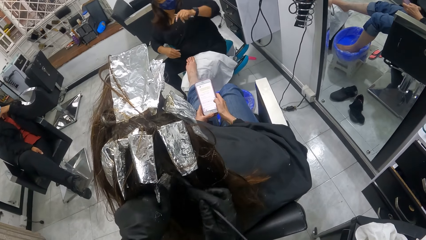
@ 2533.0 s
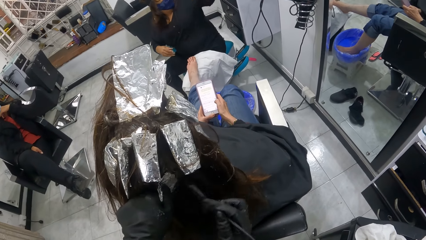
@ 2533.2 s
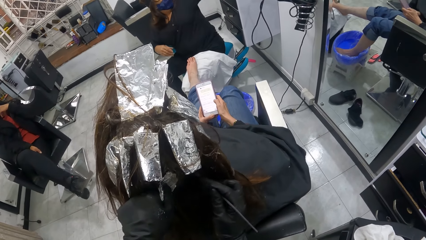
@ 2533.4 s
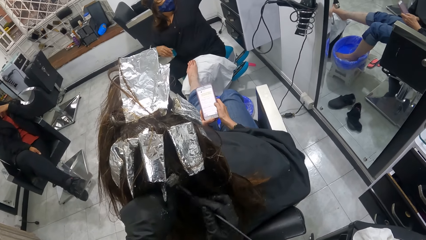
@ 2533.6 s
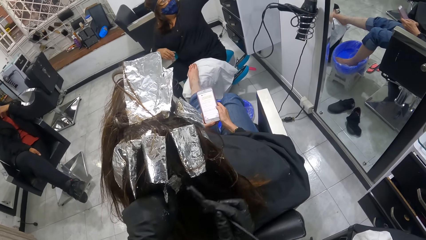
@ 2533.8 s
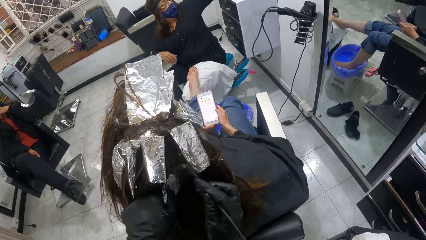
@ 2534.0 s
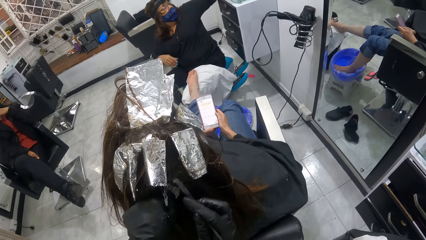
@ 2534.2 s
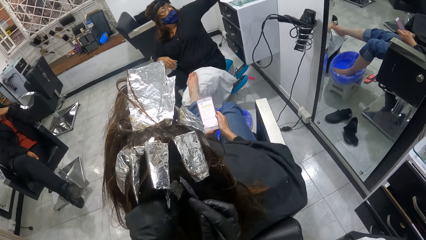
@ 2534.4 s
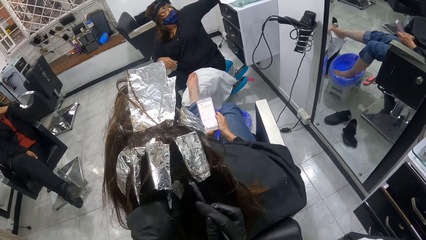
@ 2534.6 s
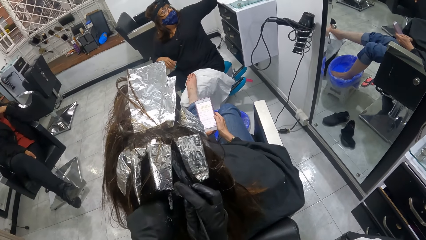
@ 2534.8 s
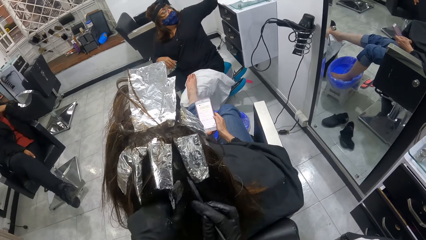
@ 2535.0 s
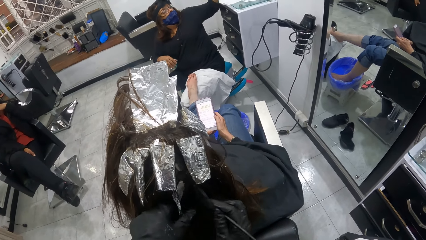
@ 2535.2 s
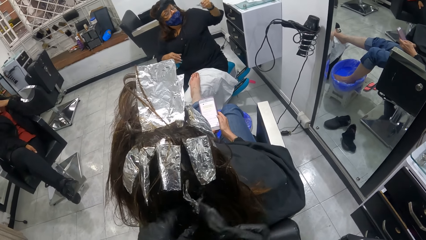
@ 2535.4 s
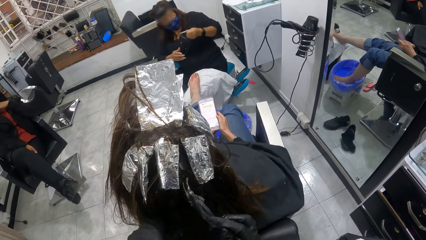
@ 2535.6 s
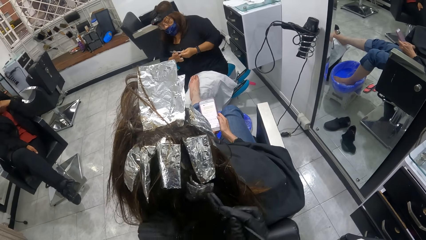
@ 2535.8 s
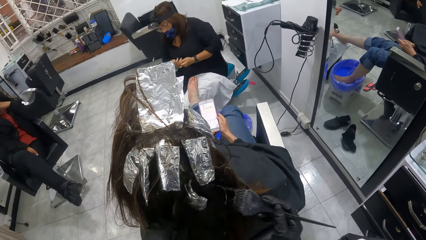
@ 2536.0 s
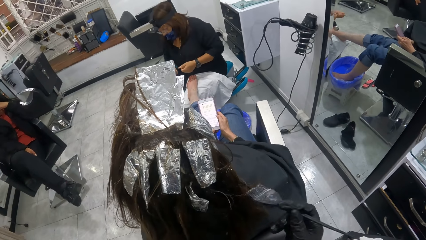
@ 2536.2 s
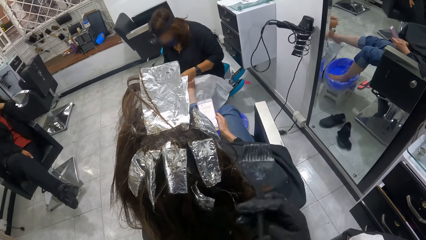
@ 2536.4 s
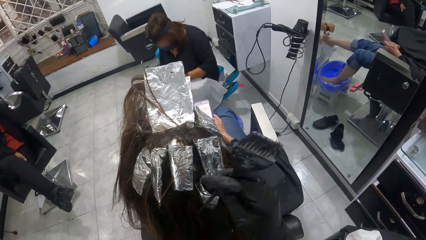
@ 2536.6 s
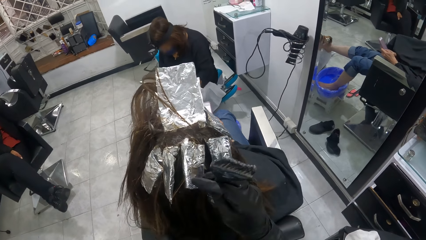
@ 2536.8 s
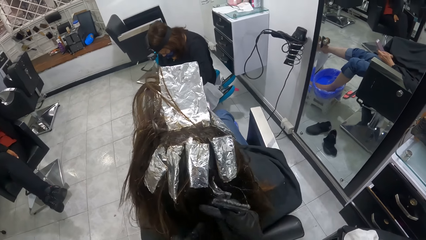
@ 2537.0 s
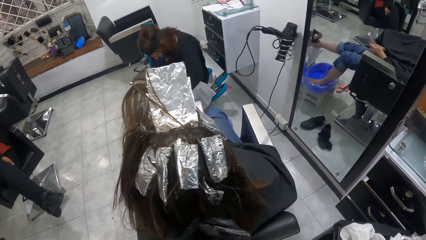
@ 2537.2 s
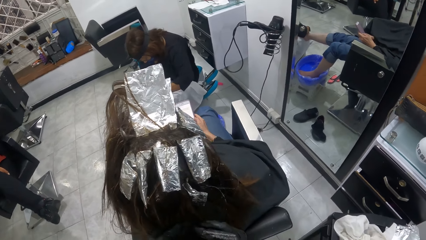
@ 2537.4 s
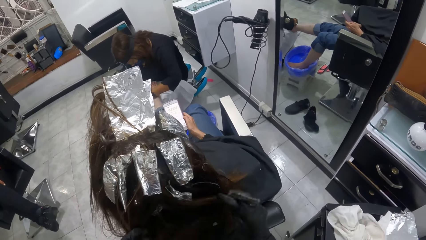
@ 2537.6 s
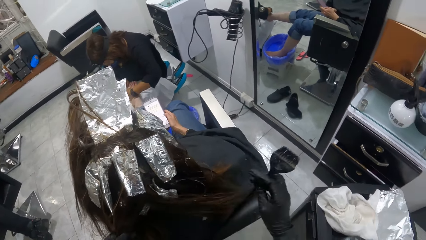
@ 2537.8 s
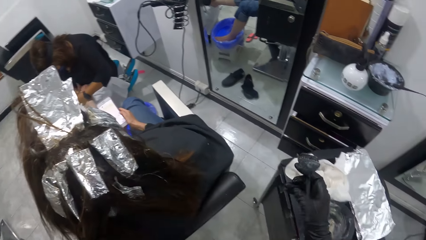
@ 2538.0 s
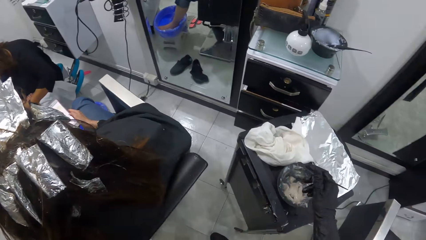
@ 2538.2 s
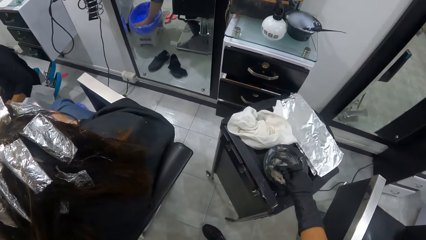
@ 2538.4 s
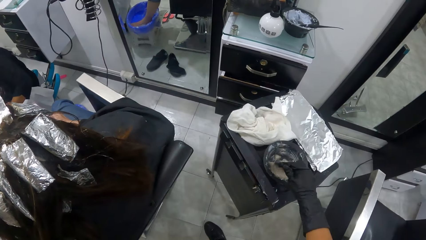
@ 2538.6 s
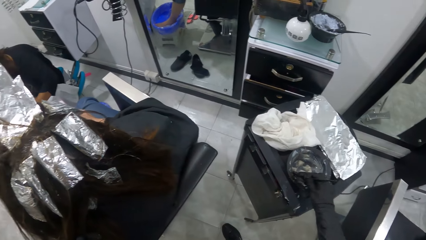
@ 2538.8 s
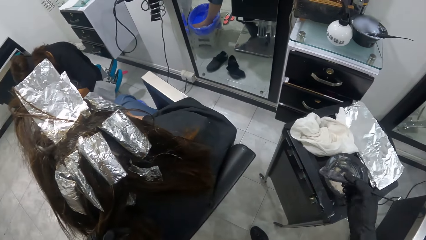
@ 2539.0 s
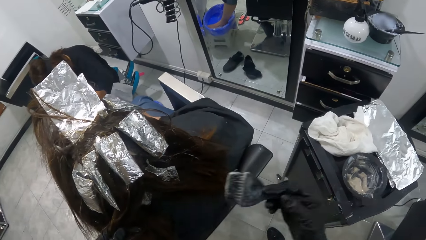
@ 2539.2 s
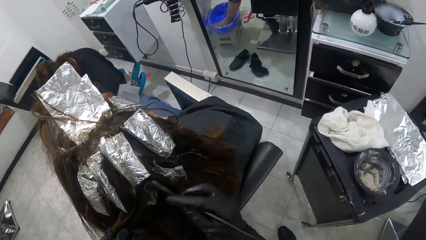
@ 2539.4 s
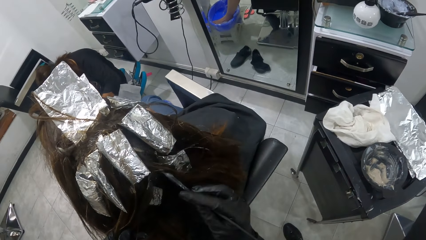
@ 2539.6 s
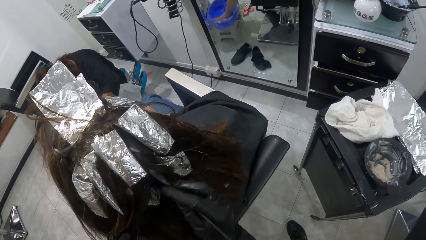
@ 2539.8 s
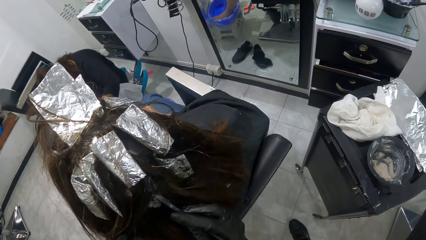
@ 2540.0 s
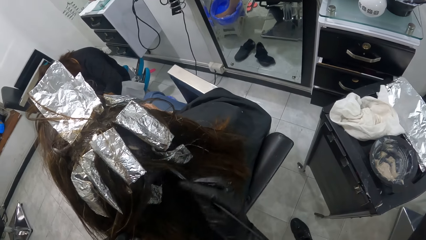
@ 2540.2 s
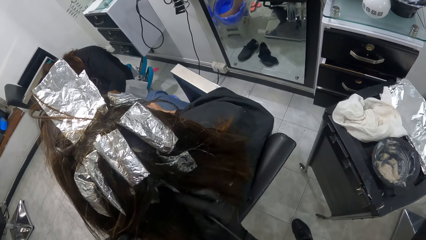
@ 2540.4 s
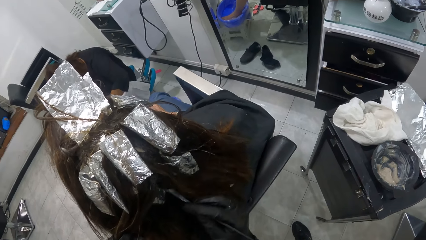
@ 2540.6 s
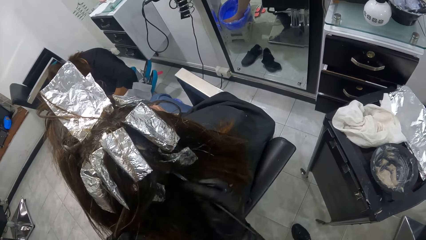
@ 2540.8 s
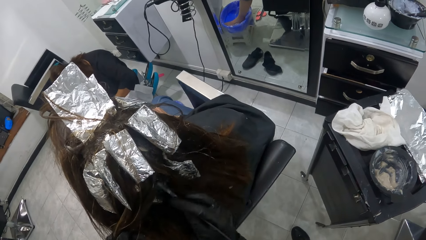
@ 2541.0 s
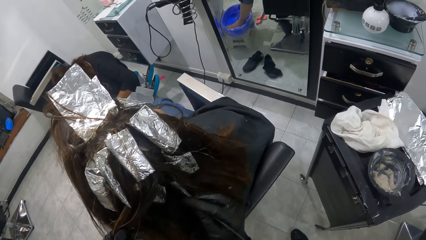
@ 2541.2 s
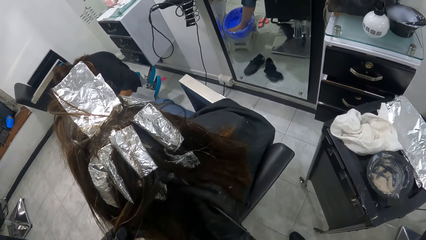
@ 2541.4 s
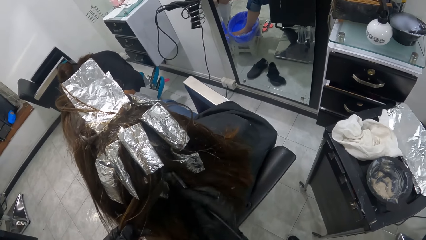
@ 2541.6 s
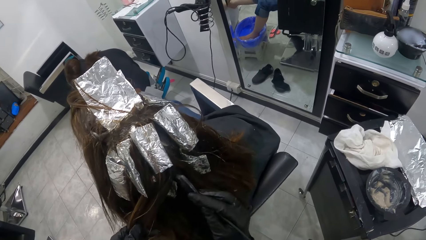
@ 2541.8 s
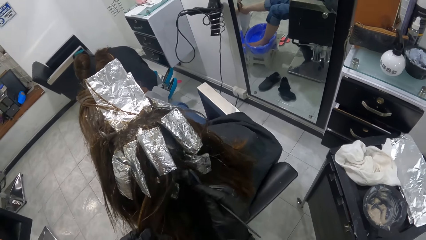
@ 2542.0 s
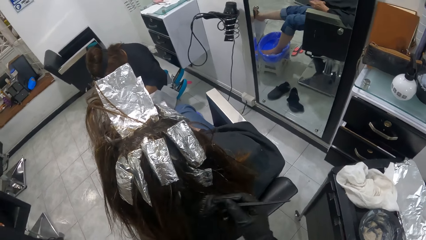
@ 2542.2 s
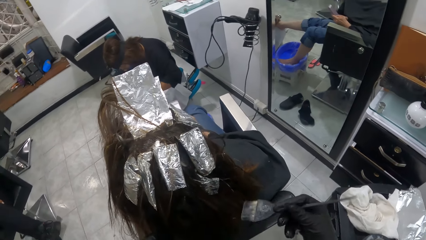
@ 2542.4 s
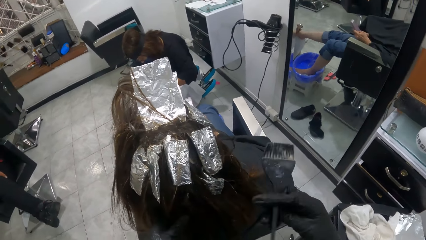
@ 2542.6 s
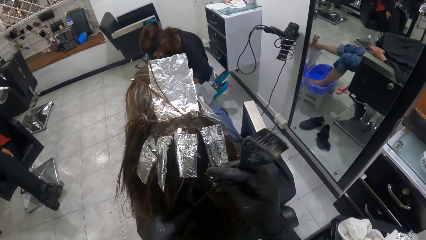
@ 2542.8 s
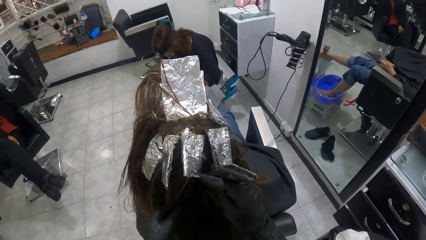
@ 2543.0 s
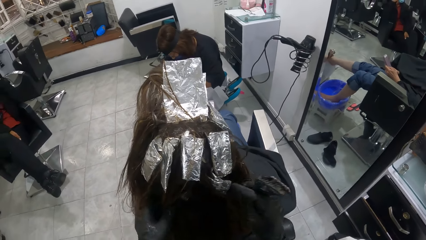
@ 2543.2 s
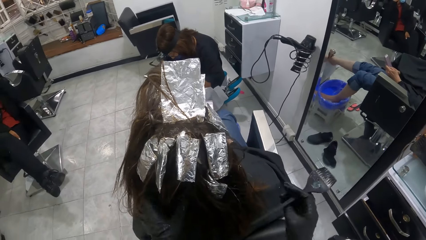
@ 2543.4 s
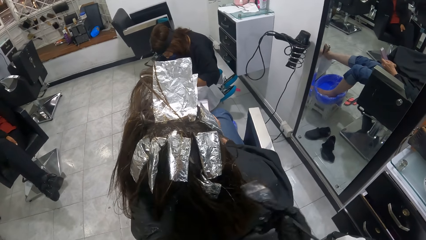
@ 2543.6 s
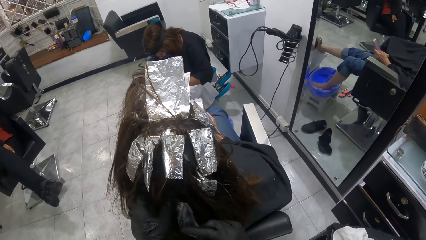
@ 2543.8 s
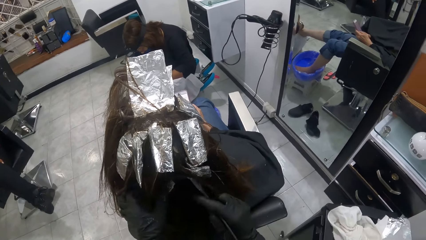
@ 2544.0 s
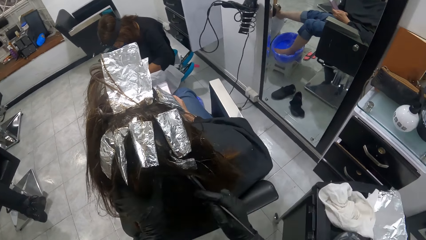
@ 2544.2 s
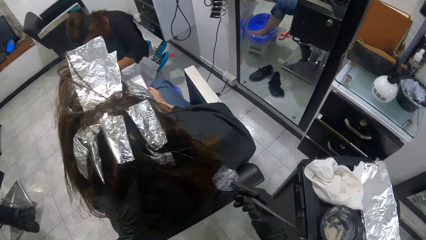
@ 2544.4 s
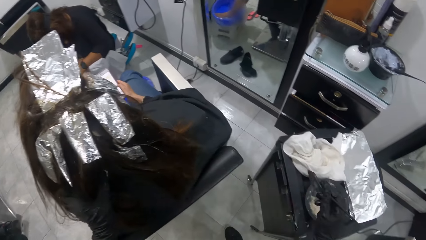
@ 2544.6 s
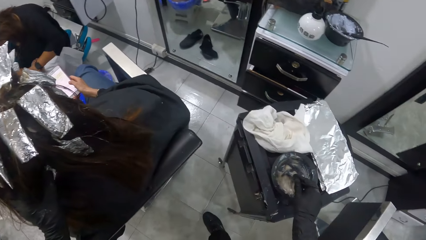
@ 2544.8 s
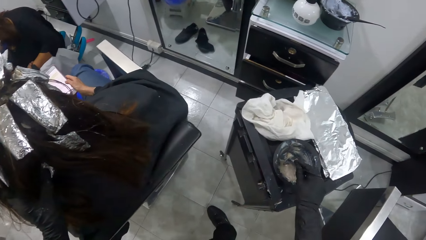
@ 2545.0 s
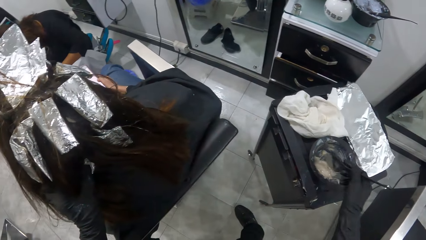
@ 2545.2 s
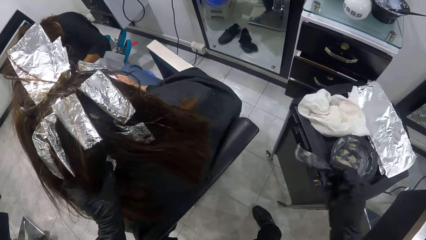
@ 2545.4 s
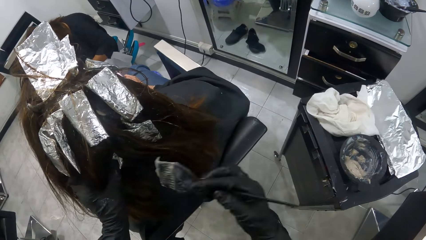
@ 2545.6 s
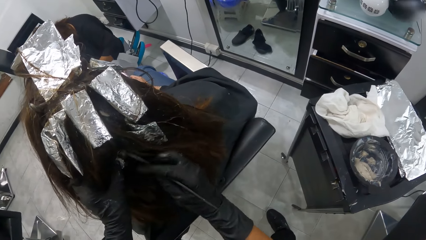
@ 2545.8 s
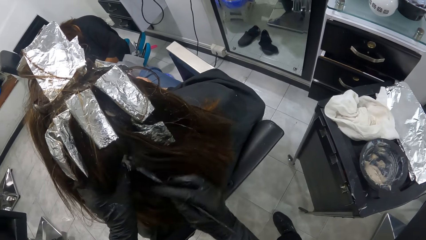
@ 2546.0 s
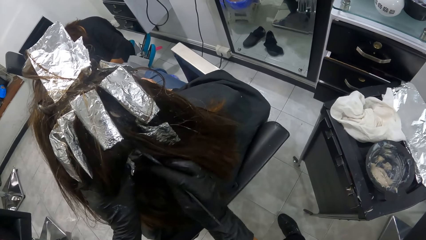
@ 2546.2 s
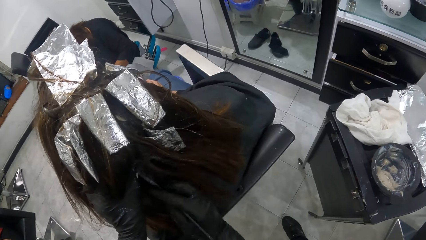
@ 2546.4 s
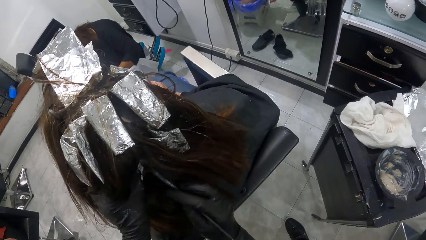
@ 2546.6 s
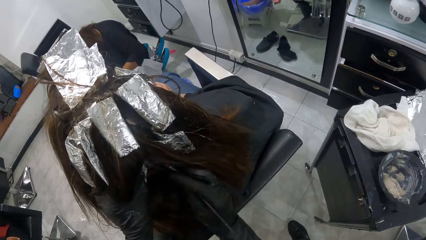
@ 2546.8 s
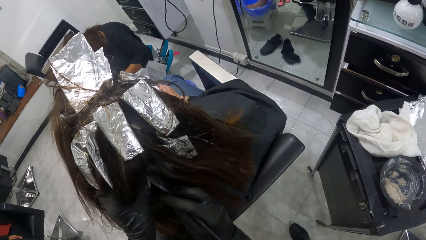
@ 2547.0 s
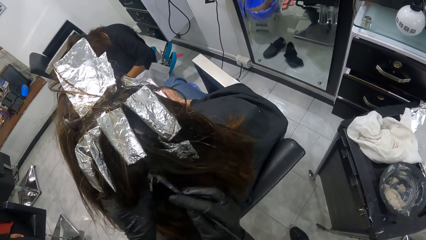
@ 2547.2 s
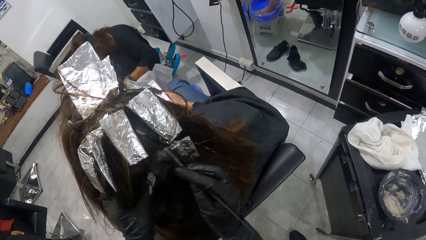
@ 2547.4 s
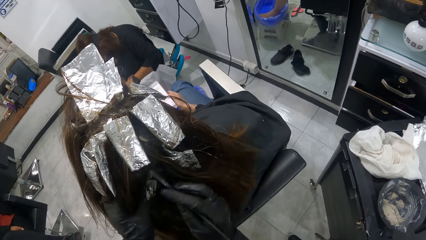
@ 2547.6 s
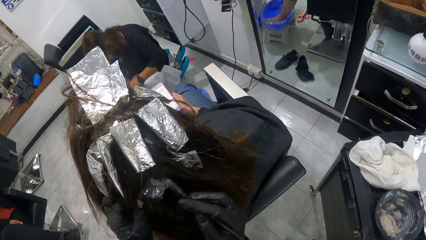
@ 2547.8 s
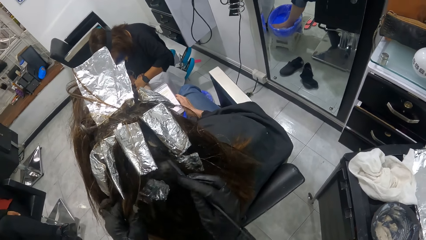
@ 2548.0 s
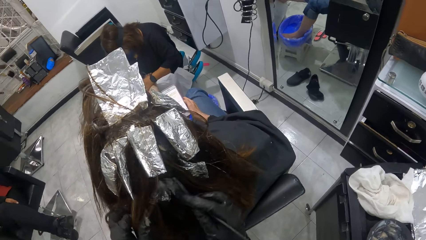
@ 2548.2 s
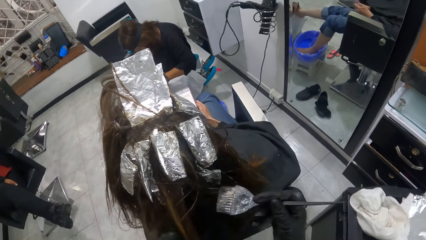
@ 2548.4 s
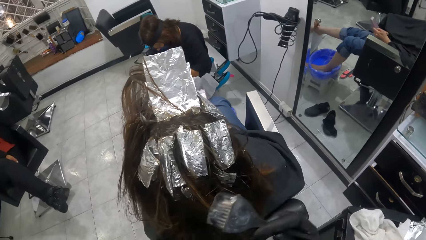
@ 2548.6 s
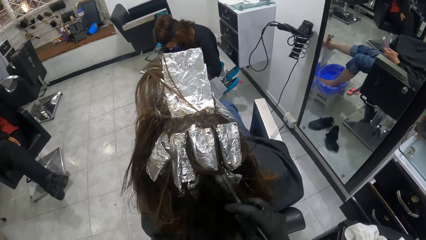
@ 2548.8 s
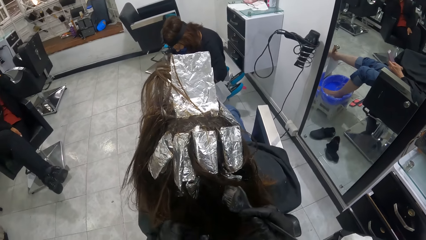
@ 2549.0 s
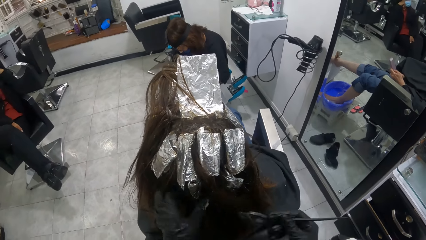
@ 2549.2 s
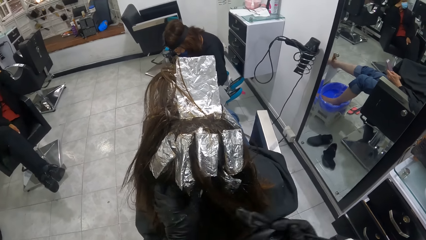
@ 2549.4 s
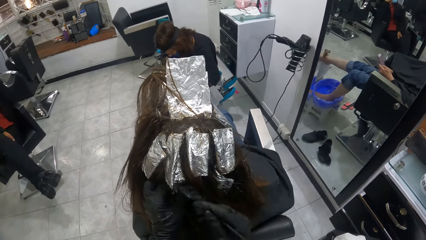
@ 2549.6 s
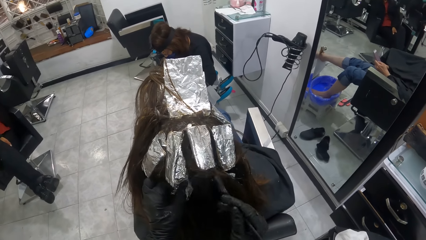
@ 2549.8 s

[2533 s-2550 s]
A woman pulls the cuticle nipper off another woman's nails. The first woman switches the cuticle nipper to the other hand. The camera wearer applies something on the other woman's hair with a brush. The first woman holds nail scissors with her left hand. The first woman switches the cuticle nipper to the other hand. The camera wearer divides the other woman's hair with the brush. She adjusts the other woman's hair with the brush in her right hand. She pulls the brush off the other woman's hair. She scoops relaxer from the bowl with the brush in her right gloved hand. She removes the brush from the tin. She applies relaxer on the other woman's hair with the brush in her right gloved hand. She divides the other woman's hair with the brush. She adjusts the other woman's hair with the brush in her right hand. She pulls the brush off the other woman's hair. She scoops relaxer from the bowl with the brush in her right gloved hand. She removes the brush from the tin. She applies relaxer on the other woman's hair with the brush in her right gloved hand.
